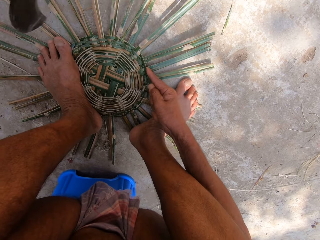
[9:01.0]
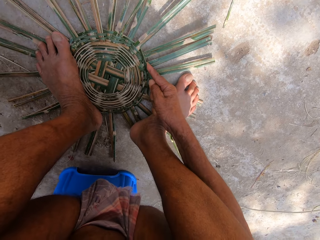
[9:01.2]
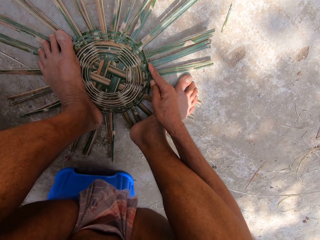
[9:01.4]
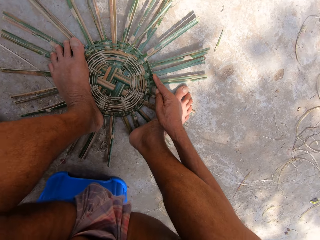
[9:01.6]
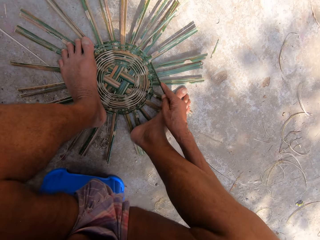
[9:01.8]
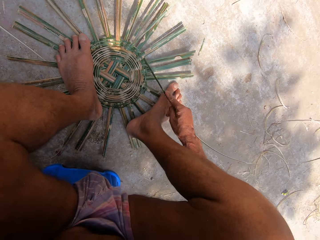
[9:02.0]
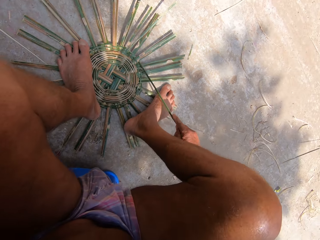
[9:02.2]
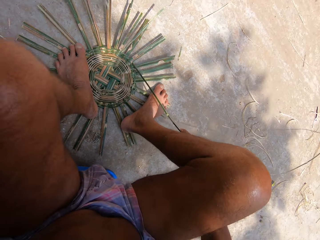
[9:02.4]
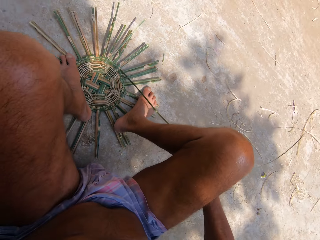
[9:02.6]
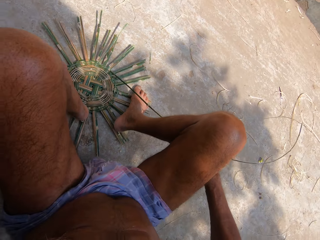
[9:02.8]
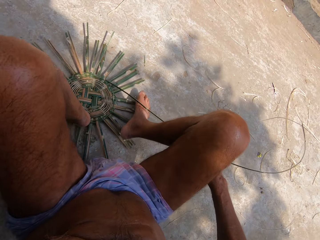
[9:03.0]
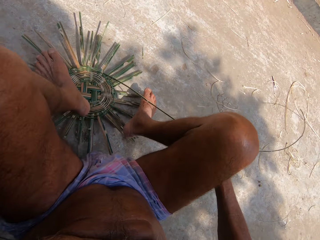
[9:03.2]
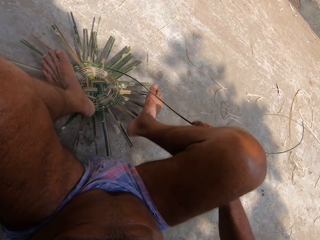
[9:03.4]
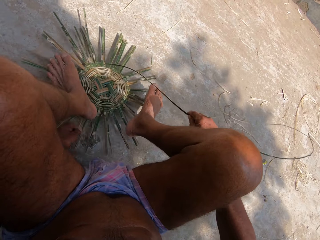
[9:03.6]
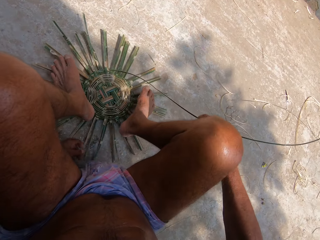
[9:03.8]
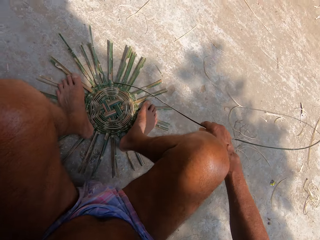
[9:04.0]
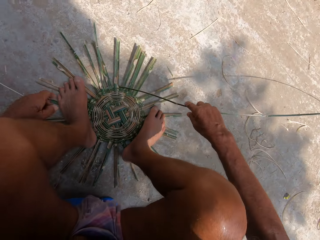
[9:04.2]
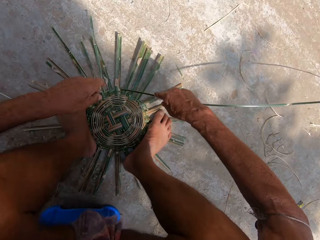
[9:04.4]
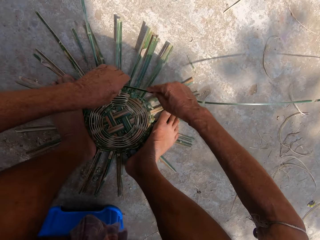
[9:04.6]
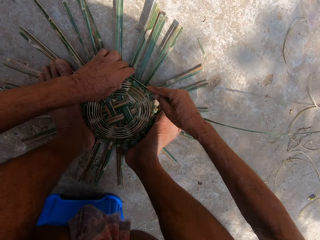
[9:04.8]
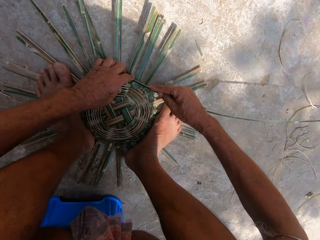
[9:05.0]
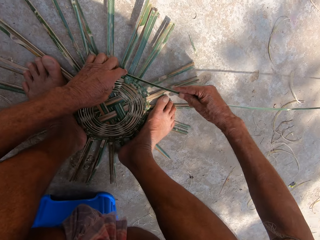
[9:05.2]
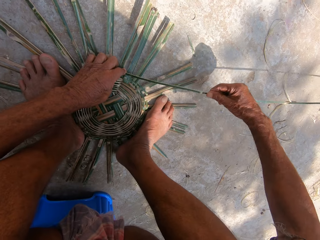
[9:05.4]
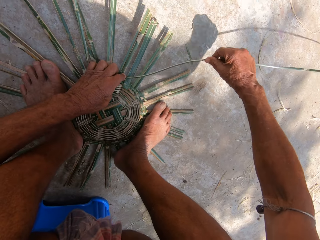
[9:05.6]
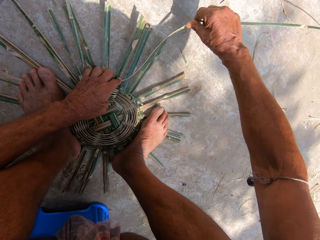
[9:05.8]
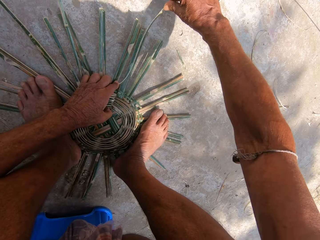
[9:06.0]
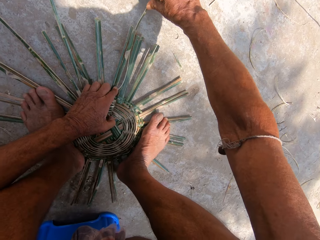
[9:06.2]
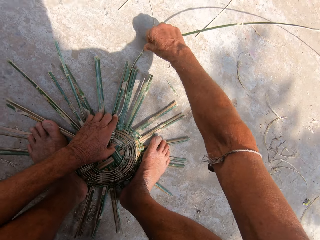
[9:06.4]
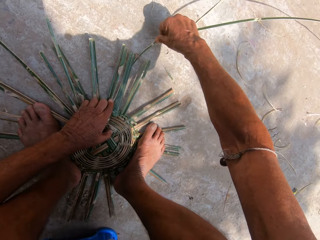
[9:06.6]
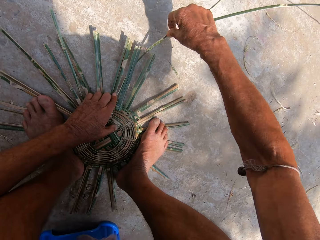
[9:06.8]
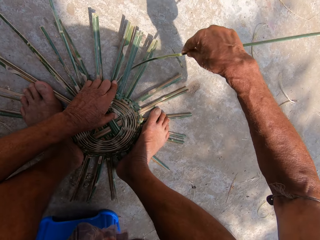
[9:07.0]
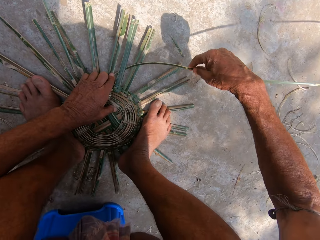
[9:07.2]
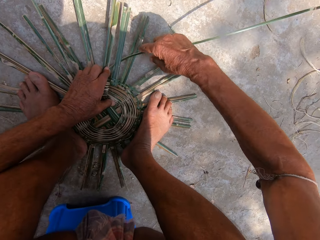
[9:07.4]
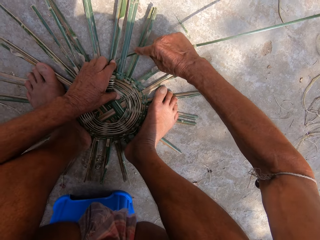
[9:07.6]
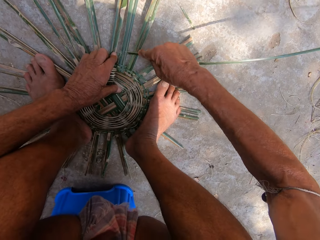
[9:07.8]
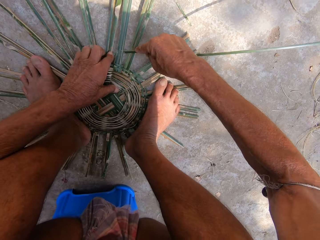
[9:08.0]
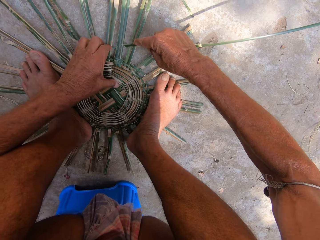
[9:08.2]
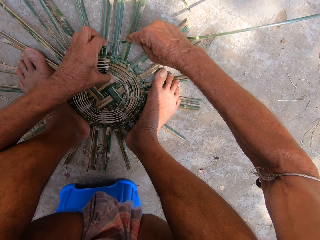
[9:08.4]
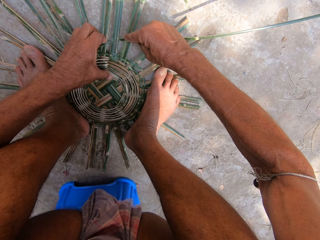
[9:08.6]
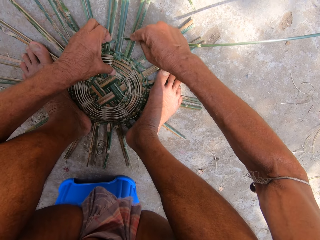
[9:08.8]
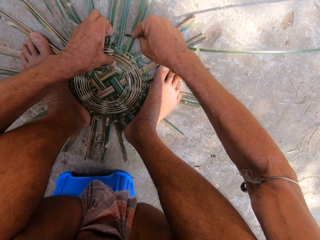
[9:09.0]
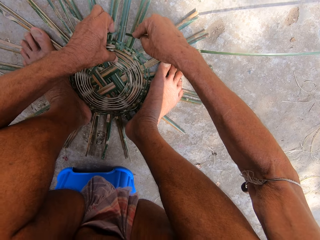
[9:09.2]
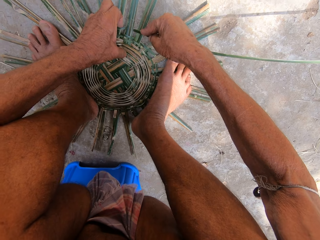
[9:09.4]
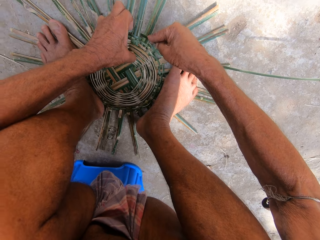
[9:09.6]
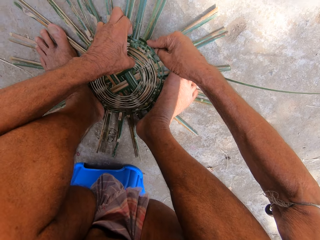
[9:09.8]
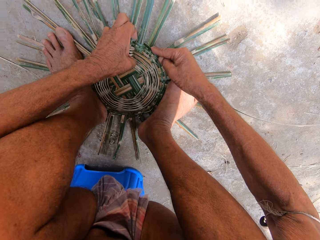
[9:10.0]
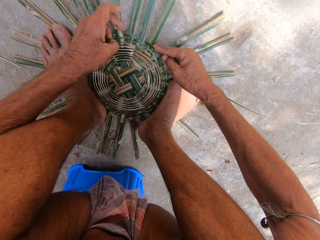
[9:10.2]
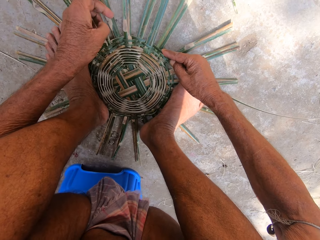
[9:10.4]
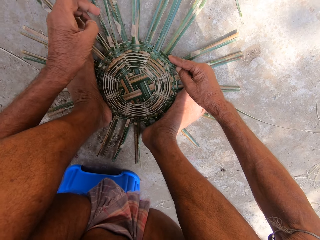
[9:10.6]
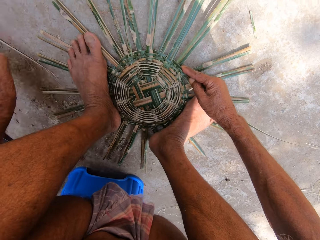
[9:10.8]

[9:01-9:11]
The camera wearer drops the sickle on the floor with his left hand. He adjusts the basket on the floor with his left hand. He removes both legs from the basket on the floor. He weaves the basket with bamboo strips on the floor with both hands.

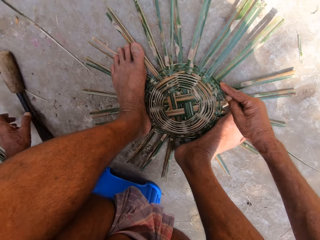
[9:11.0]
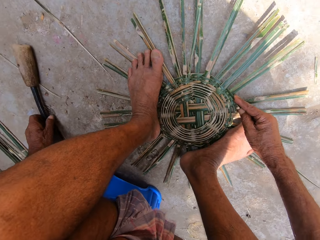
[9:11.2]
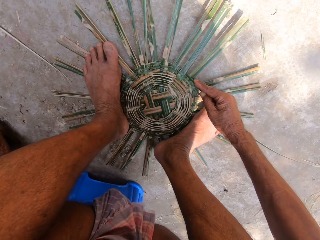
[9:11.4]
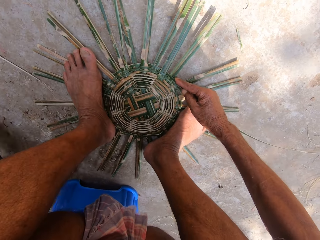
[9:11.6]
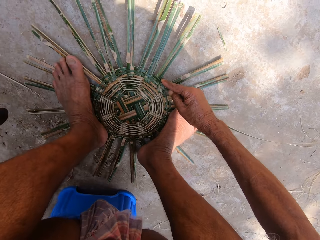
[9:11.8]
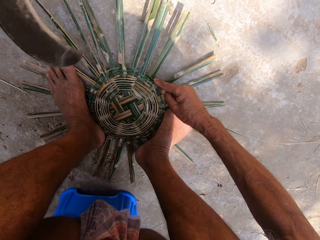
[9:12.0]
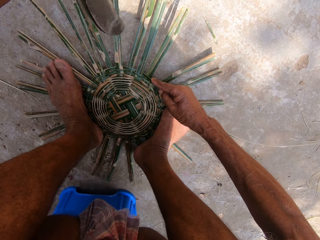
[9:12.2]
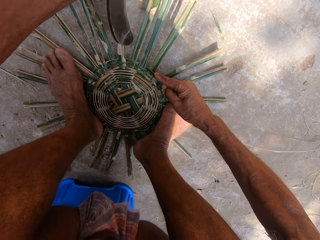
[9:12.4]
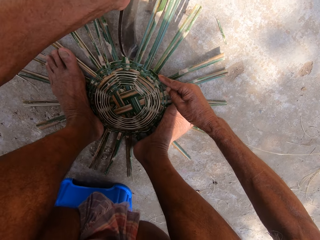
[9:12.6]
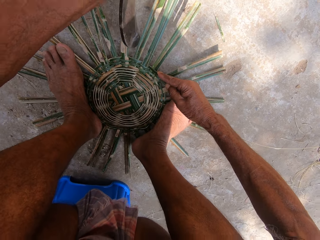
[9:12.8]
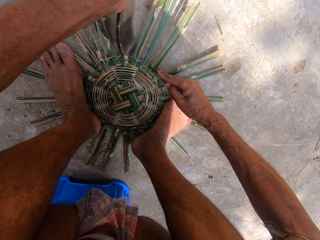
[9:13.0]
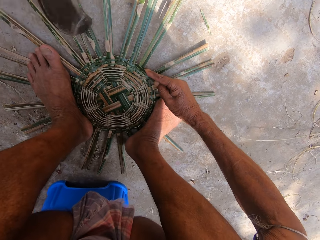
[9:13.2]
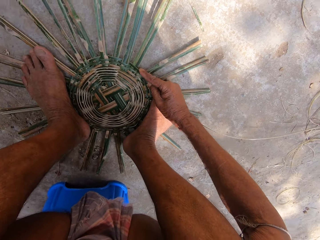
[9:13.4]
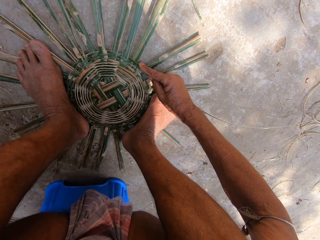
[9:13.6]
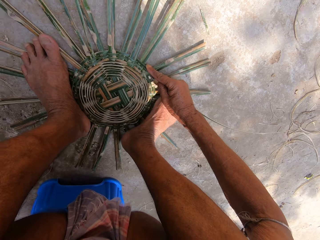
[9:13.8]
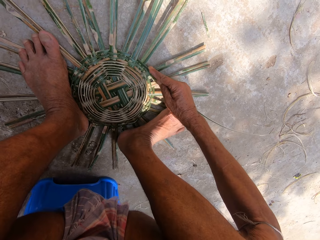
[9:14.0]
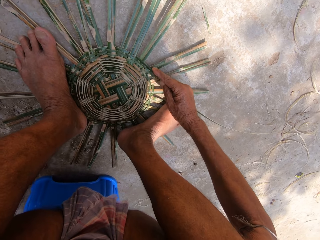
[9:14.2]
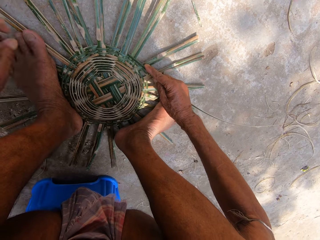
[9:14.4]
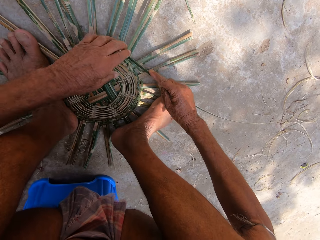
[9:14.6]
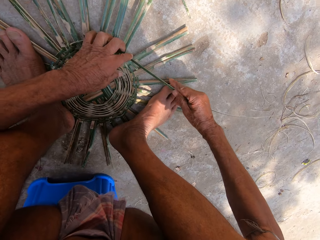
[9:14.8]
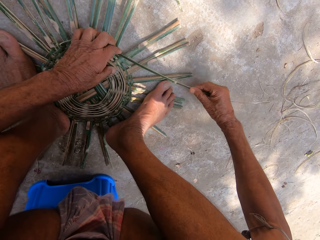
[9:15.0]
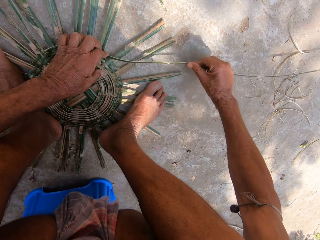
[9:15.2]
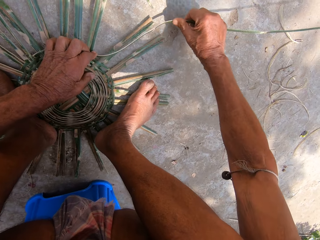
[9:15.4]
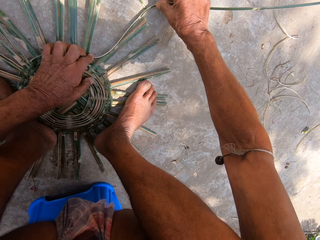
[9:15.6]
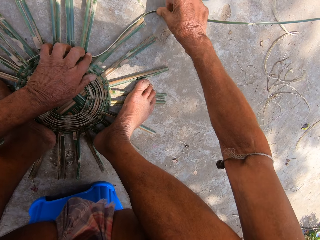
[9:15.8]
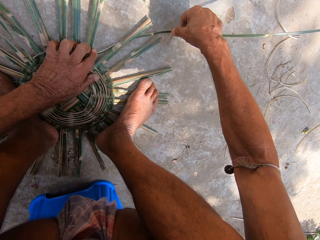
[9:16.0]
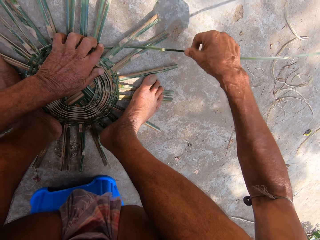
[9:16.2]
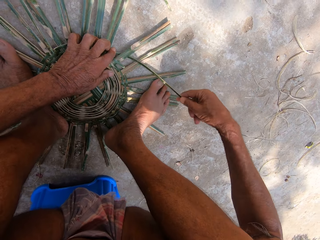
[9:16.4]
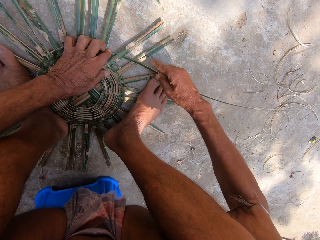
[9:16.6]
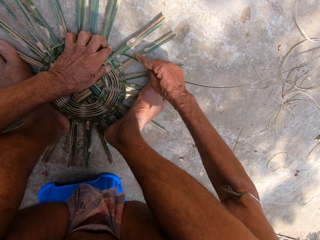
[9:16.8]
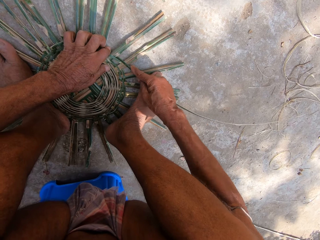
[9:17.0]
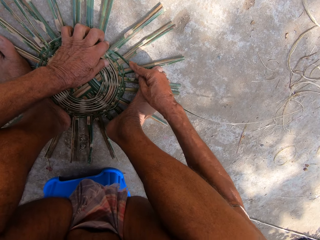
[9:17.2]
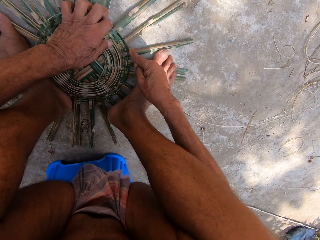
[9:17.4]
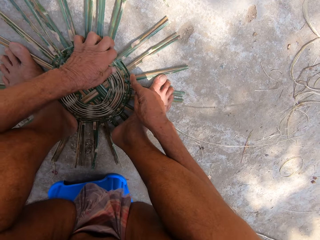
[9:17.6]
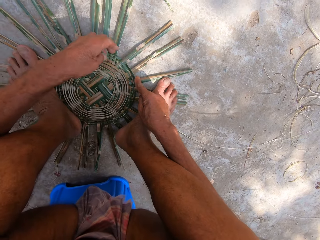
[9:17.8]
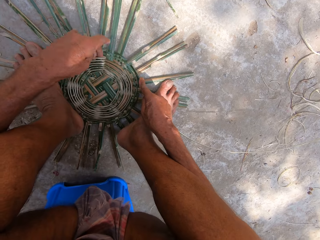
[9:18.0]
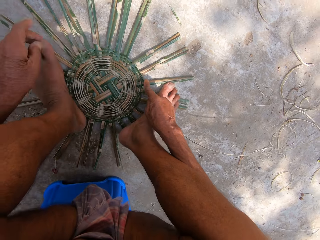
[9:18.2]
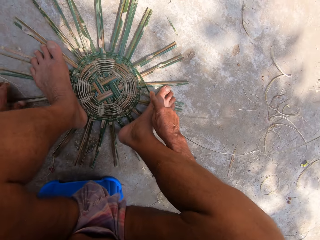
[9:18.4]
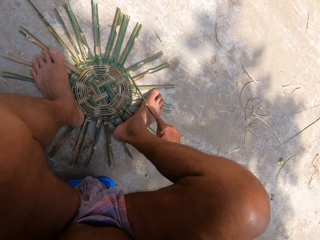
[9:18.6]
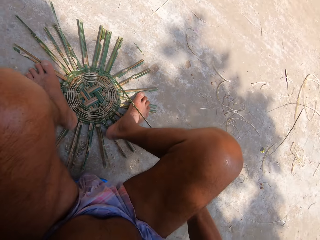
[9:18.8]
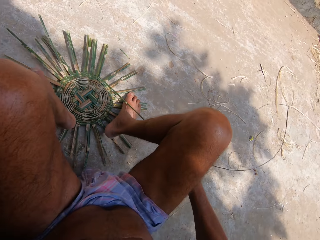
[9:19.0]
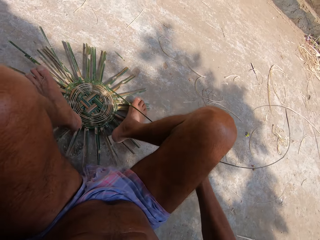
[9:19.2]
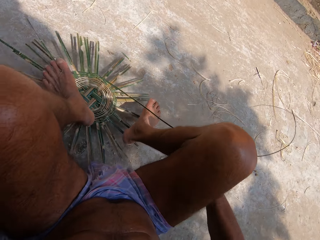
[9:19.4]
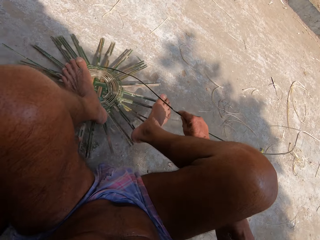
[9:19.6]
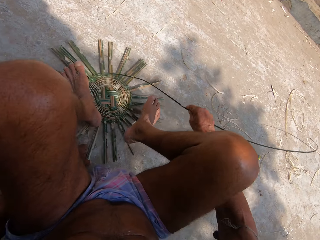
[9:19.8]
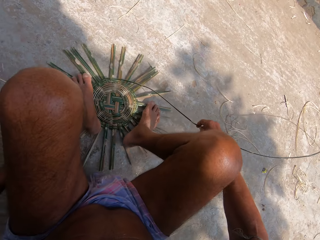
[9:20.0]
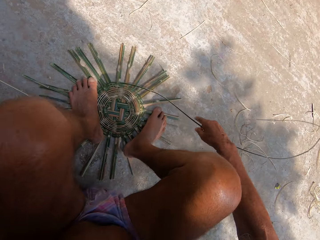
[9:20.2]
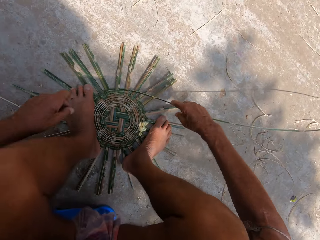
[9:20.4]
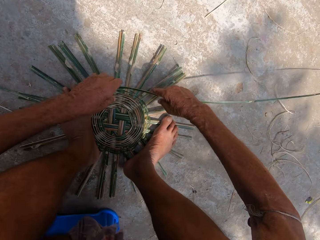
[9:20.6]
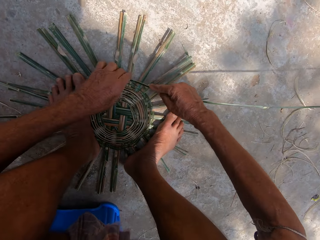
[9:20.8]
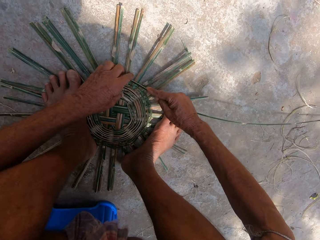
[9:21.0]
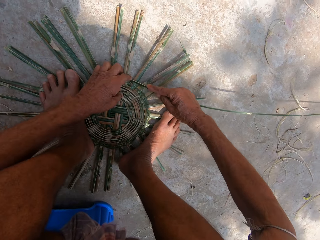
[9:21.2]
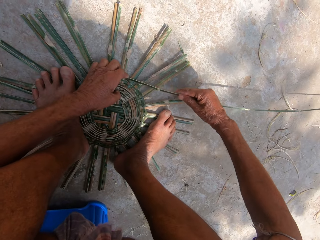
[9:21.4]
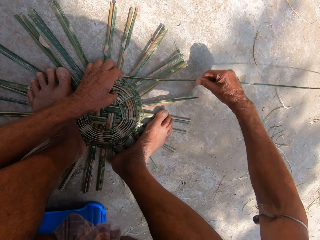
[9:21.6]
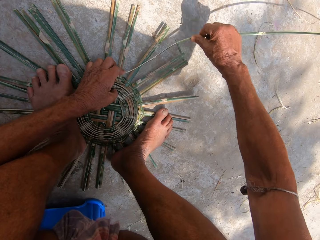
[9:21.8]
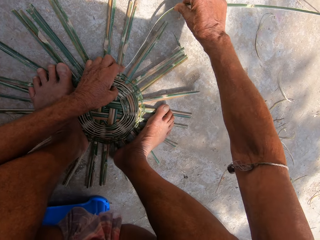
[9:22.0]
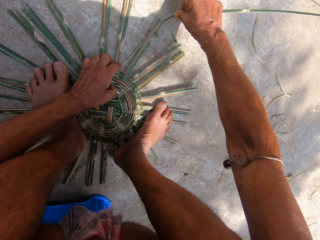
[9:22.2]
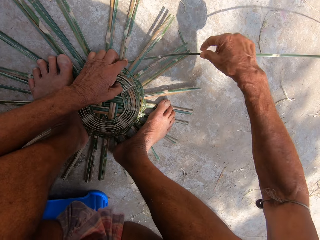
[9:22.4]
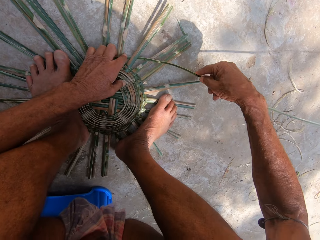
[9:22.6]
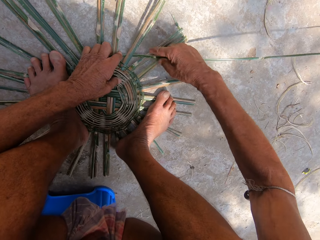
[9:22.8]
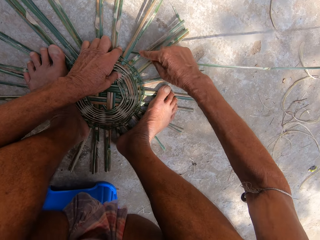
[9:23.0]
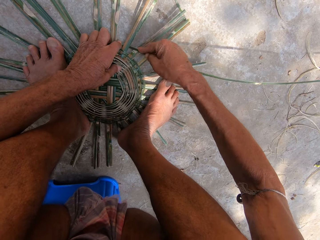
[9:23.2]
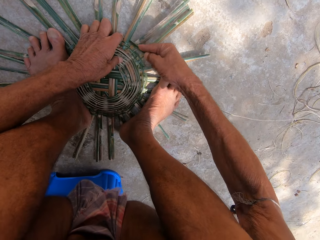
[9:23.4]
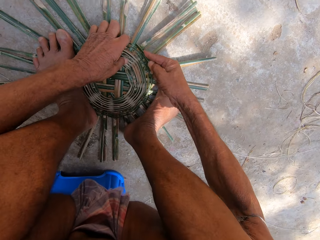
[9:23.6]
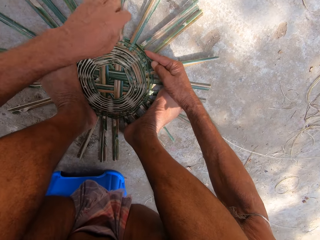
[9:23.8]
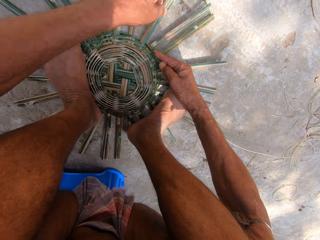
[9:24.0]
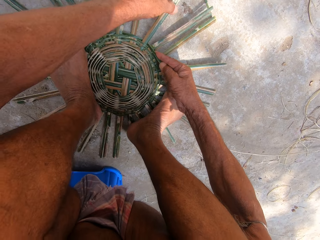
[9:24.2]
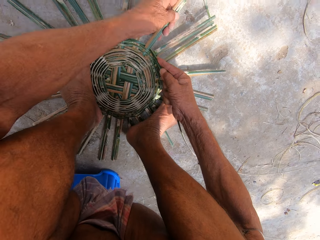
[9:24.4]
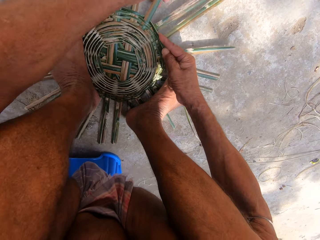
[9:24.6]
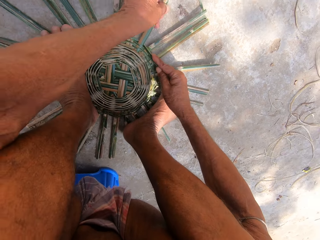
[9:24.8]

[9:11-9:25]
The camera wearer picks up the sickle from the floor with his left hand. He hits the basket on the floor with the sickle in his left hand. He drops the sickle on the floor with his left hand. He weaves the basket with bamboo strips on the floor with both hands. He adjusts a reed and inserts the reed. He adjusts the basket on the floor with his left hand. He pulls the reed. He steps on the basket on the floor with his legs. He weaves the basket on the floor with the bamboo strip in his hands. He holds the reed and adjusts the reed.
